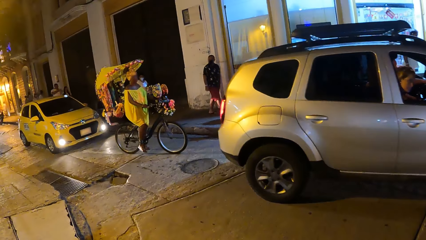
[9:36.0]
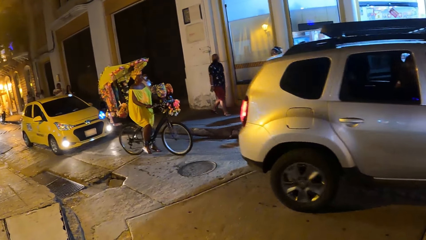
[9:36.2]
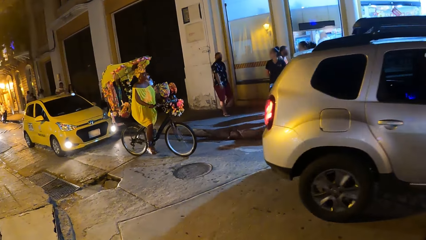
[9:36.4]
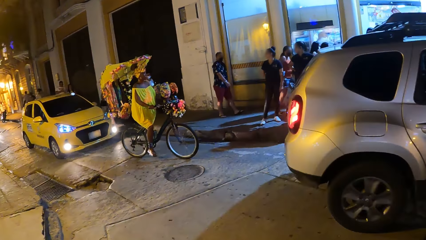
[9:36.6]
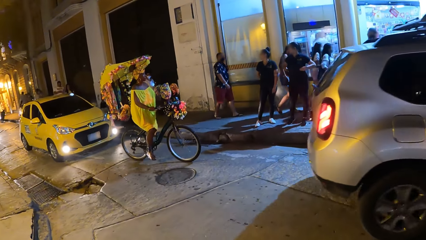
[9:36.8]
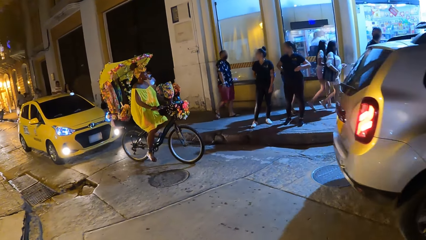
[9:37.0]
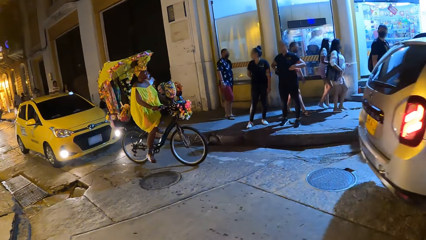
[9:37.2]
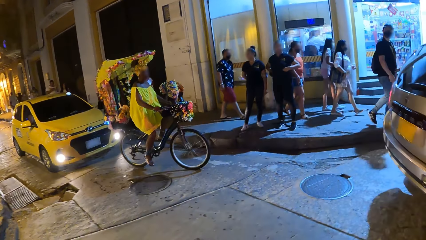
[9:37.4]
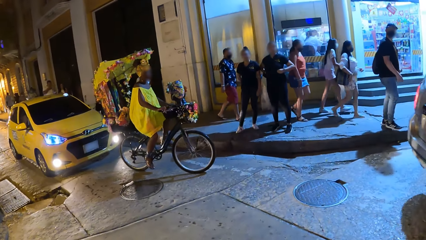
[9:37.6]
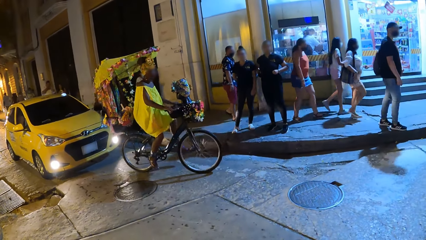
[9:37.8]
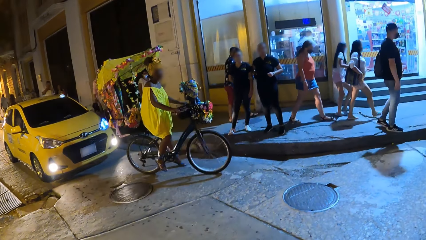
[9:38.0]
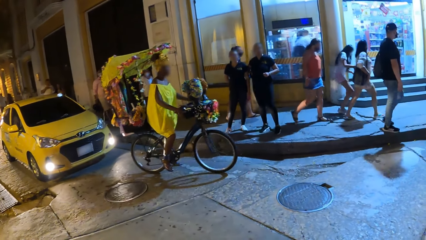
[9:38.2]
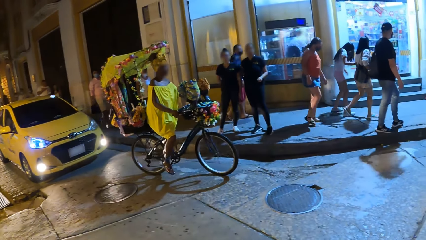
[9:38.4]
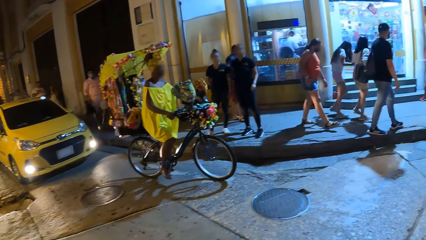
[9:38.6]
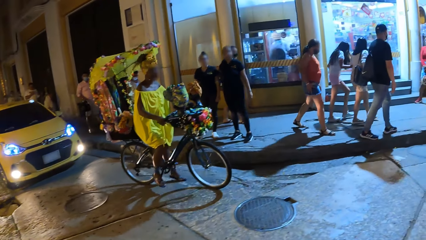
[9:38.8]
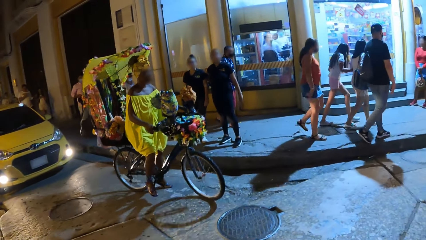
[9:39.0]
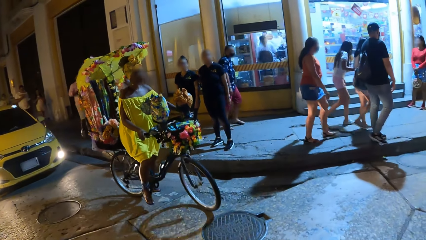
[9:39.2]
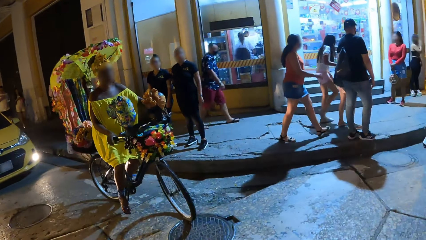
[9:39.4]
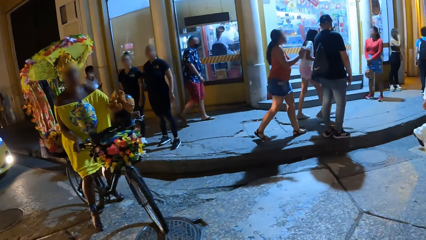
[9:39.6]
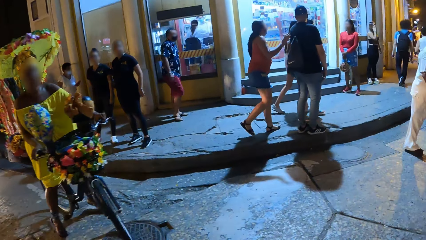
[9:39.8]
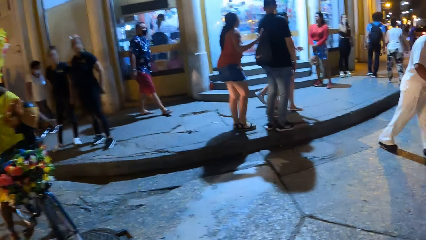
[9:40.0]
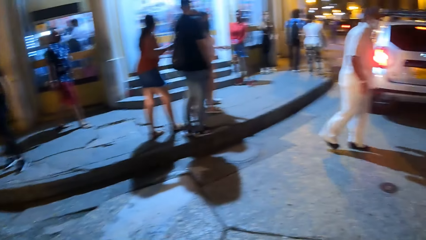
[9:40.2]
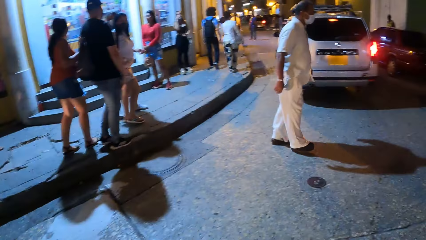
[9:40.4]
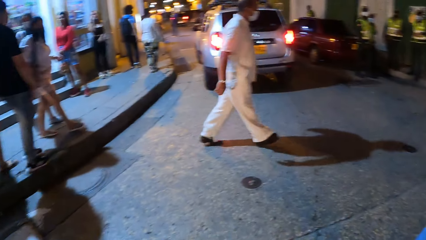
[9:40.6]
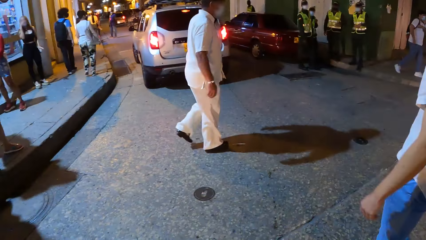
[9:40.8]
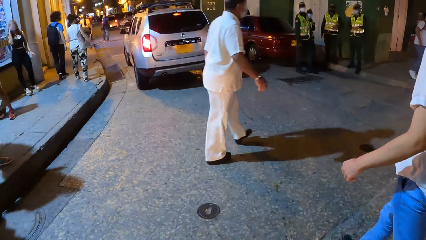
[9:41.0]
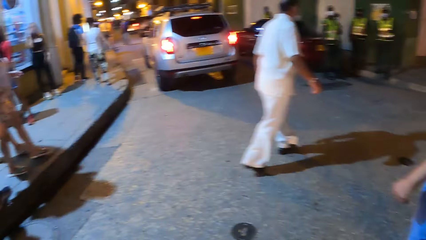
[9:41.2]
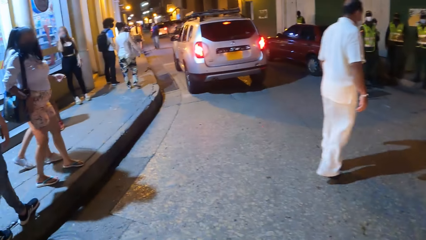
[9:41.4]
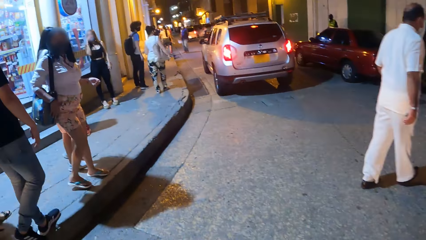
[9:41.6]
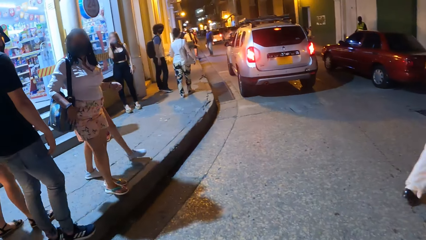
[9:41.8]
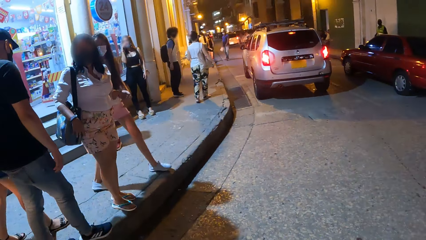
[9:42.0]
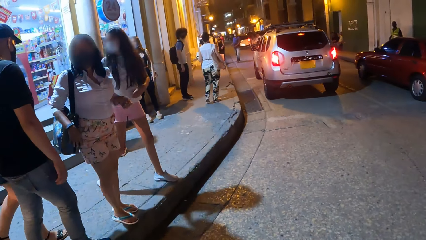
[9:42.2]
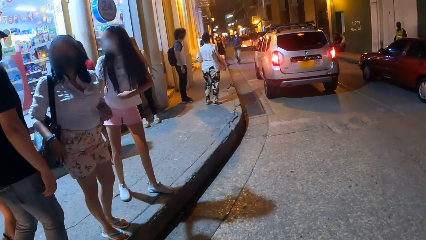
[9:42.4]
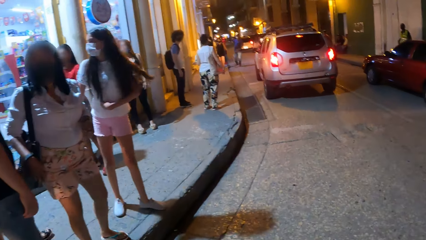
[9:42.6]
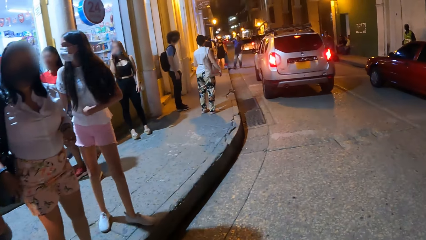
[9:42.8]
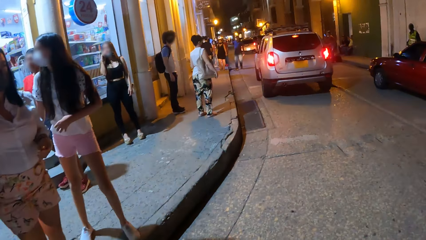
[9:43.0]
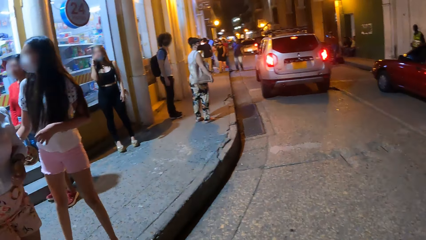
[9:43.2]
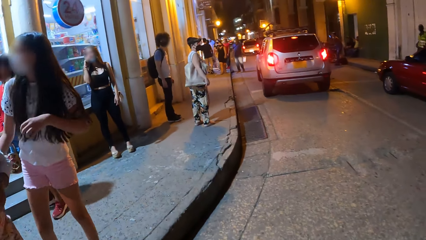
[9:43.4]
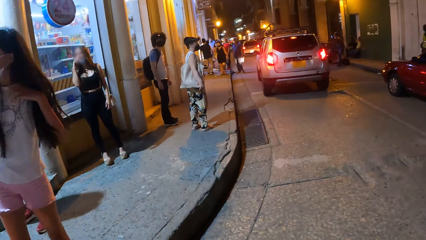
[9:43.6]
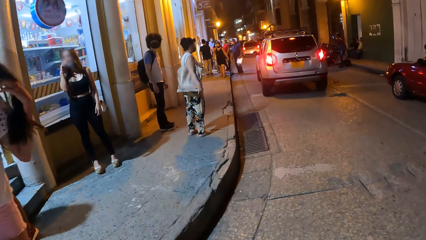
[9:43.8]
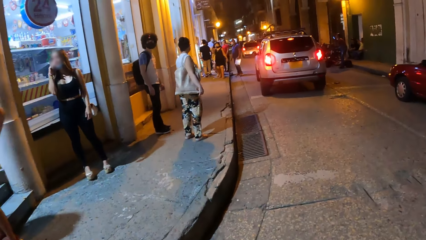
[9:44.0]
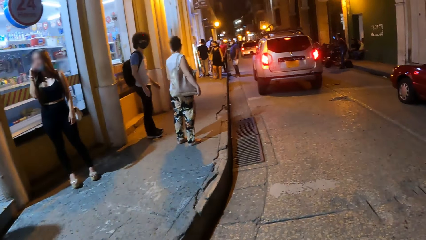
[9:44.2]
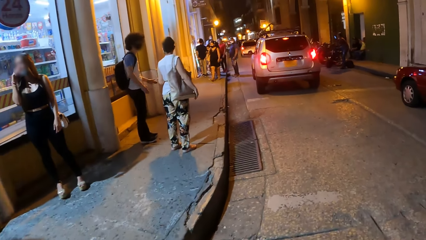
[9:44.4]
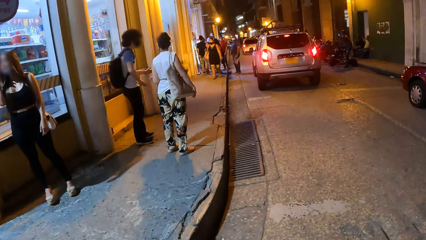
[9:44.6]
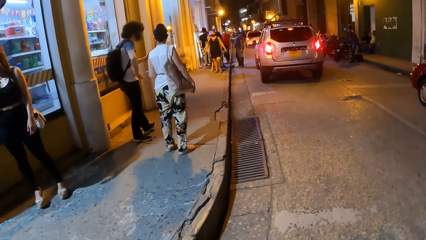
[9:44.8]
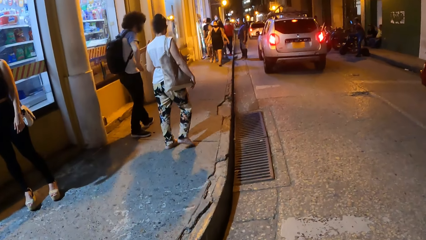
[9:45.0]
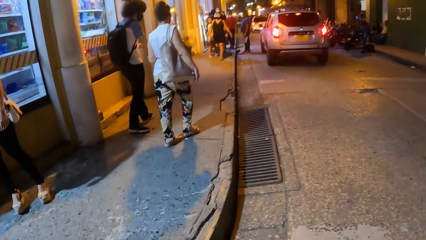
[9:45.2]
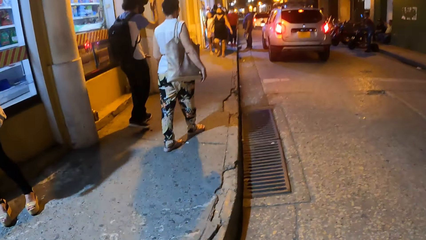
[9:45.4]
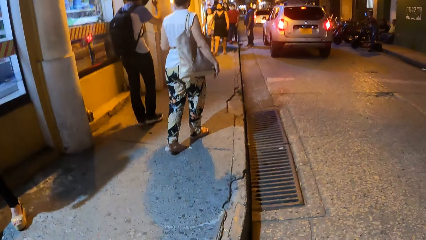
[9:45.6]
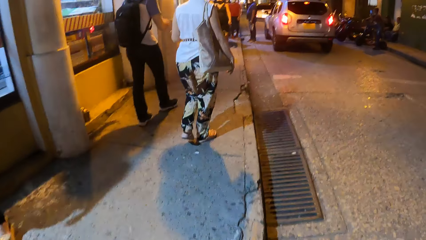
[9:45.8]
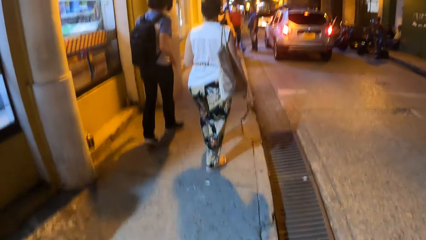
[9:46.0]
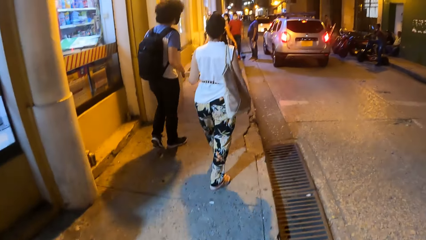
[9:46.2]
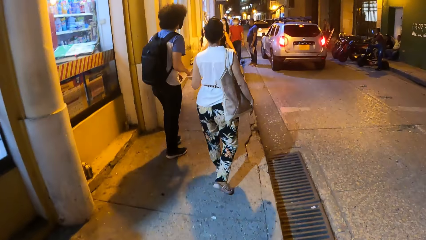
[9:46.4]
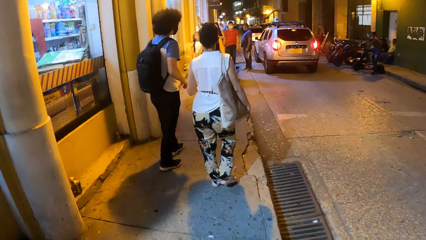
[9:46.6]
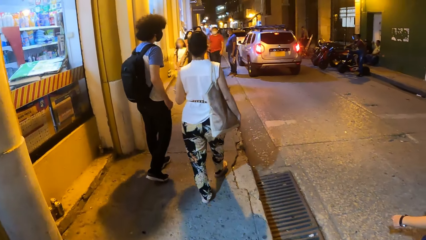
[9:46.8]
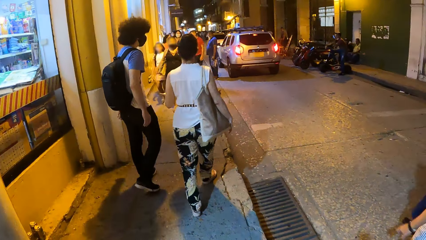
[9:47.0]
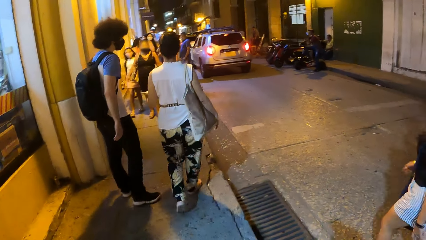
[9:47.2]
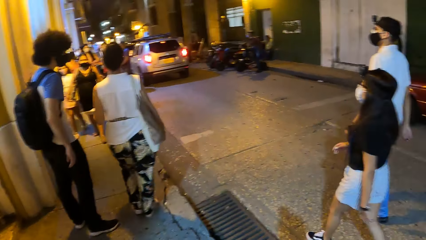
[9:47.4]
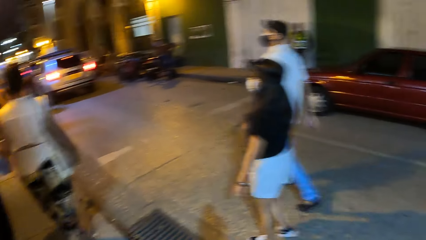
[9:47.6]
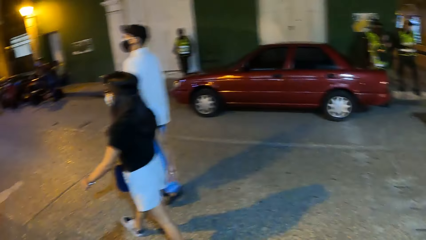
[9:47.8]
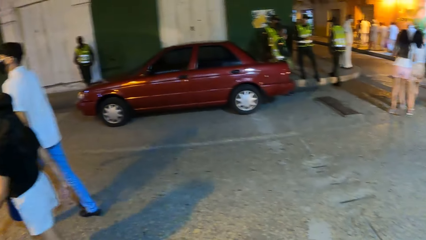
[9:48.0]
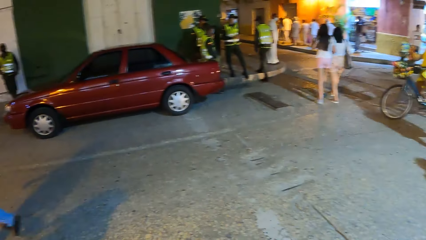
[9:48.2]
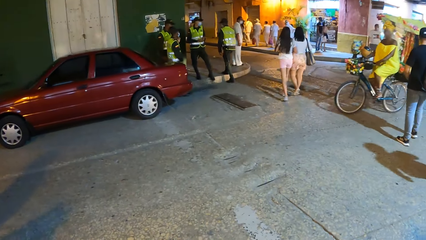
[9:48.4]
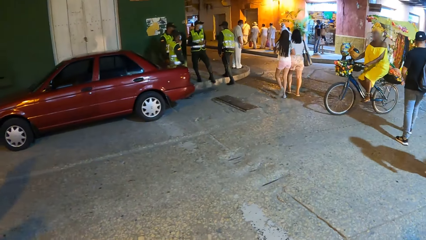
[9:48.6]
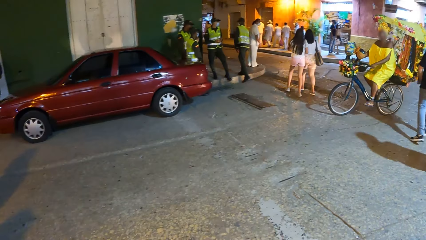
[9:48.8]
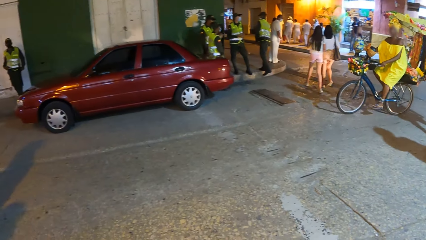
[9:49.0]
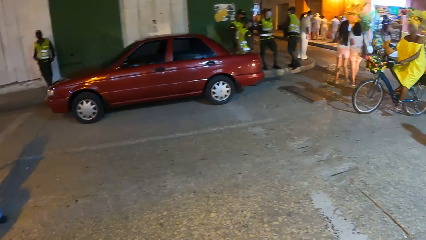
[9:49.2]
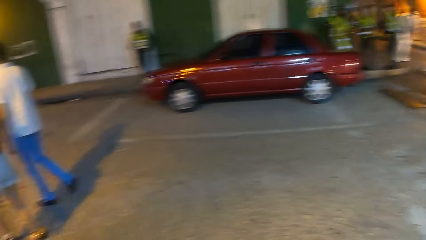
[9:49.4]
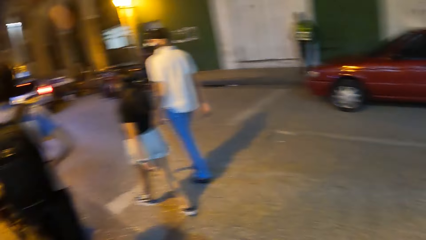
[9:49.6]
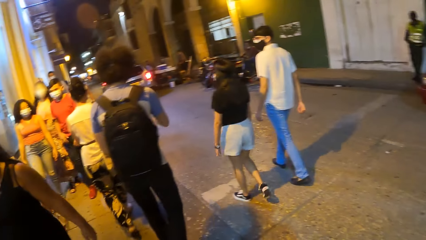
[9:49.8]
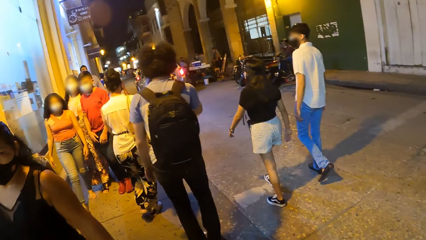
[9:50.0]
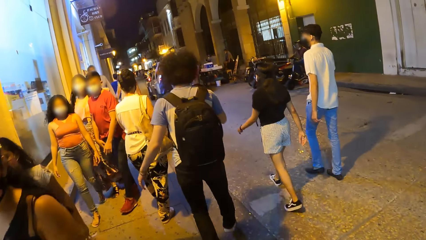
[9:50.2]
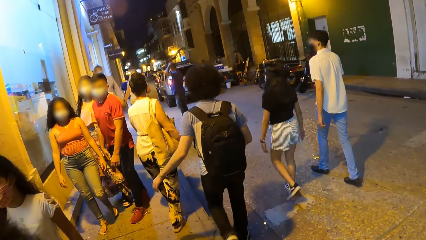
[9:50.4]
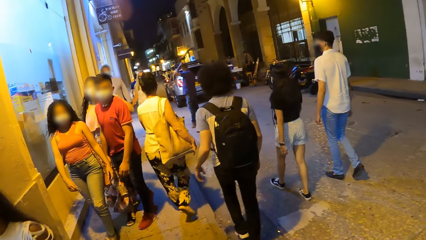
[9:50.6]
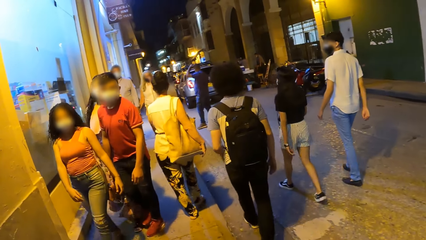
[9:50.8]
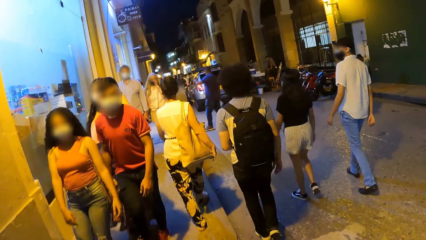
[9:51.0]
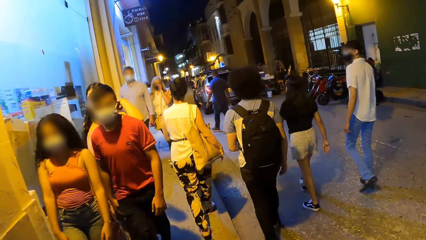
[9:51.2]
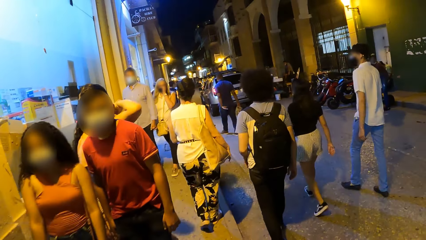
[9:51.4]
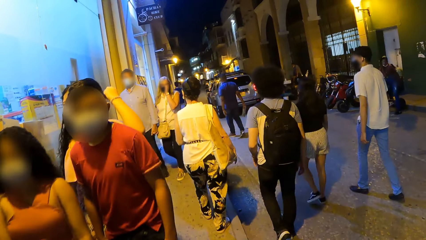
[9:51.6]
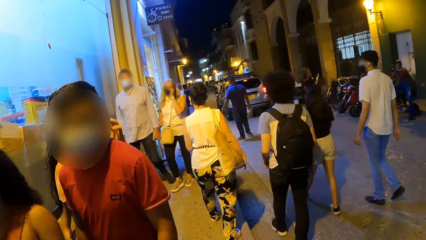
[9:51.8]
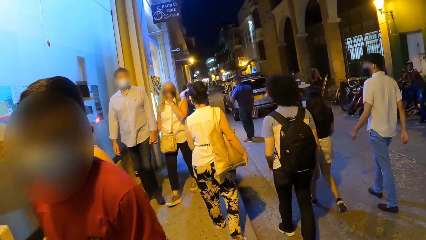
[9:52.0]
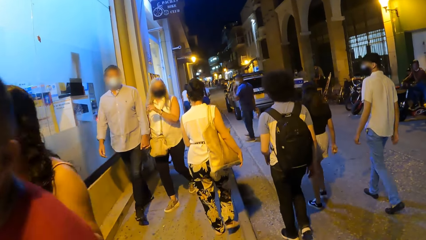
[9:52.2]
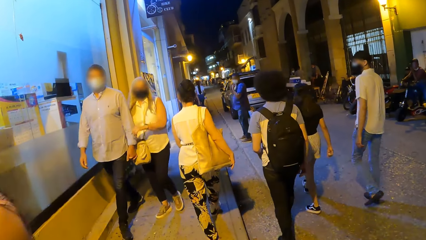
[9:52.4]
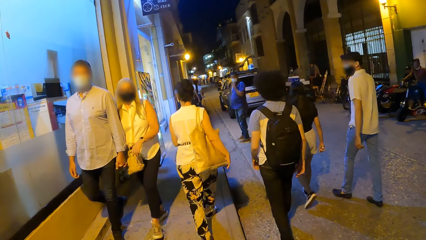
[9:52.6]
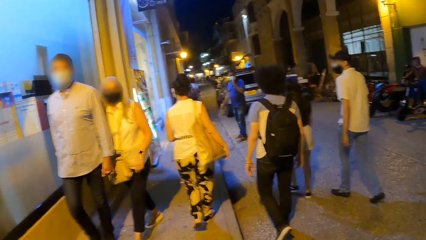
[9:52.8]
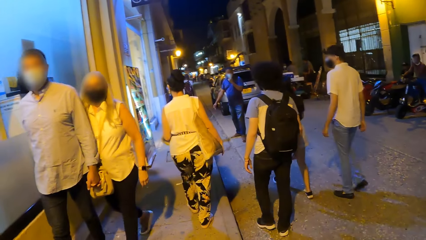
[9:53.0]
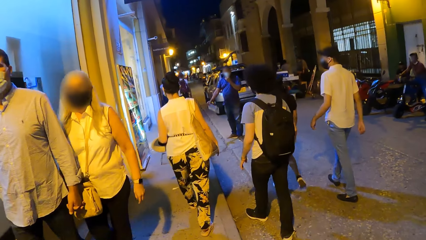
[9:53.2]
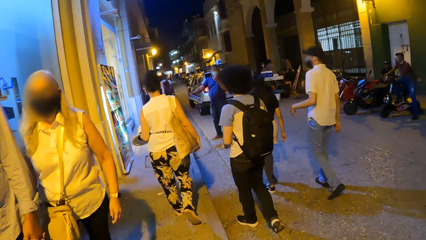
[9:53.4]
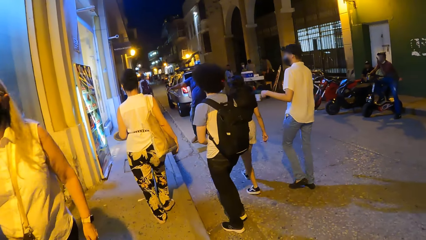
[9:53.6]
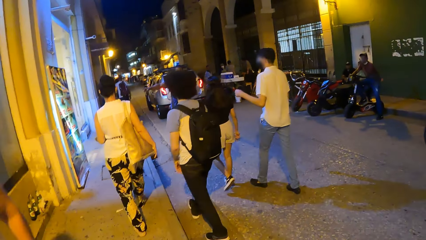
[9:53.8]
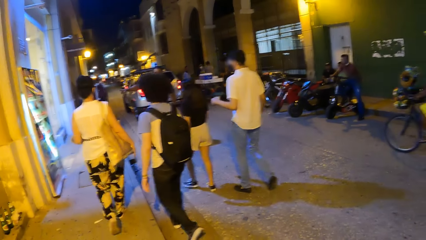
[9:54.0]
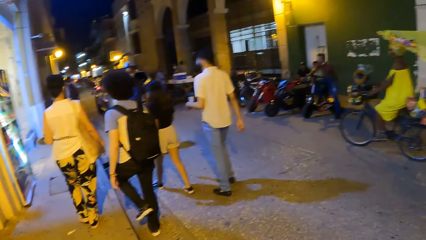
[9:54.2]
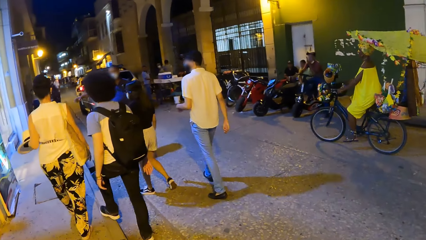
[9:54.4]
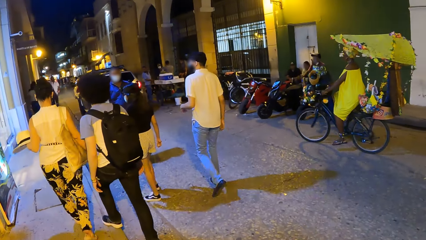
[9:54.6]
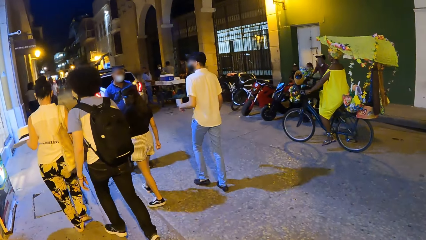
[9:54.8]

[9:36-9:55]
The camera wearer looks around the street. They walk along the street. They look around the street. They walk along the street.
